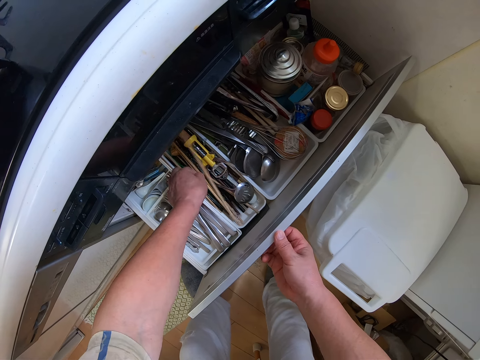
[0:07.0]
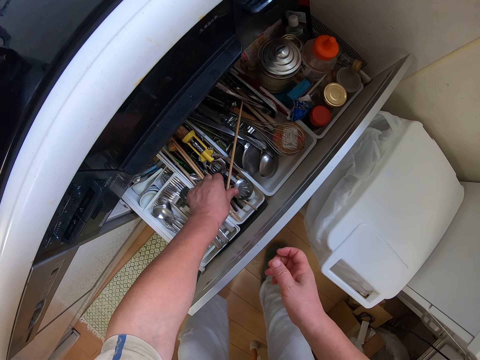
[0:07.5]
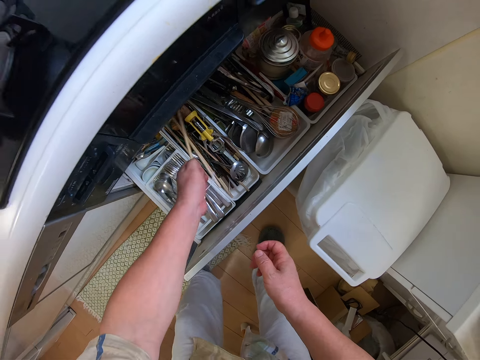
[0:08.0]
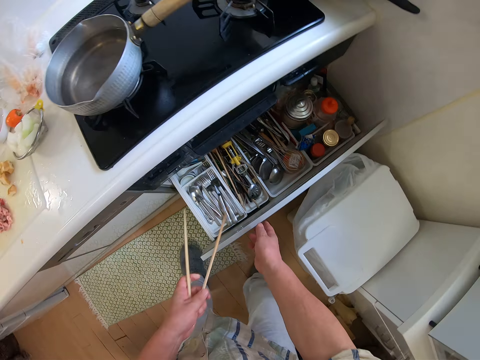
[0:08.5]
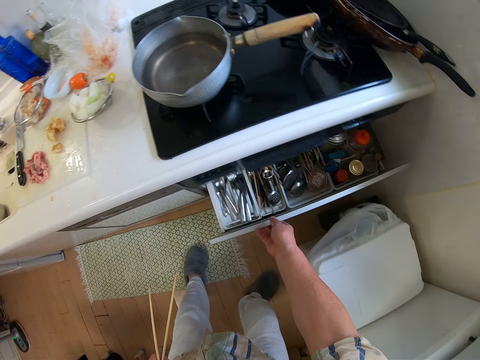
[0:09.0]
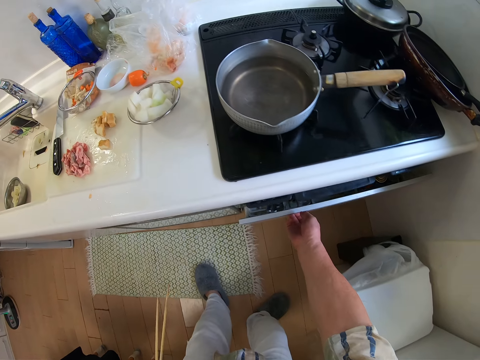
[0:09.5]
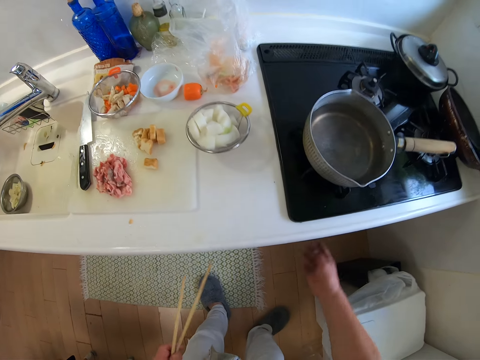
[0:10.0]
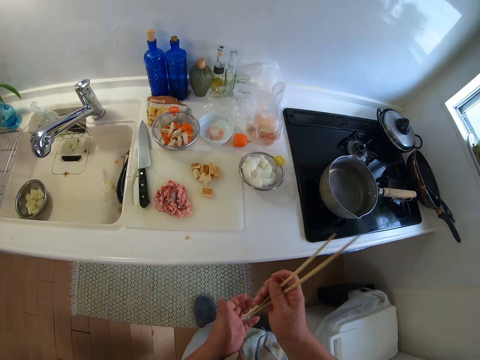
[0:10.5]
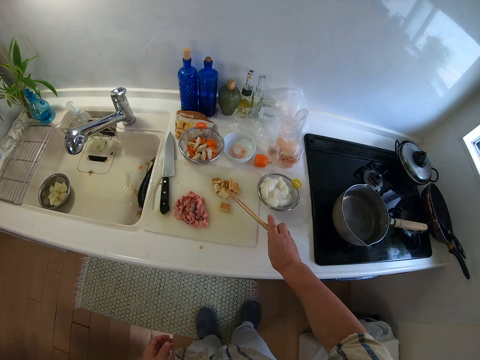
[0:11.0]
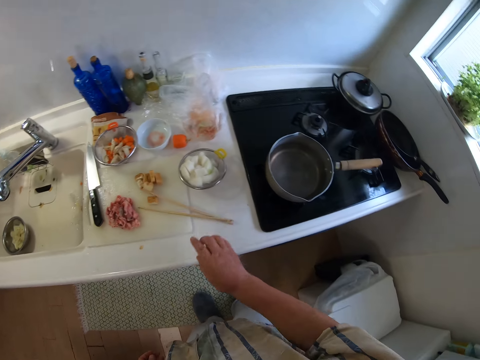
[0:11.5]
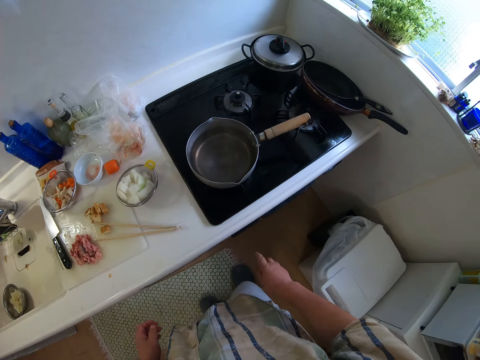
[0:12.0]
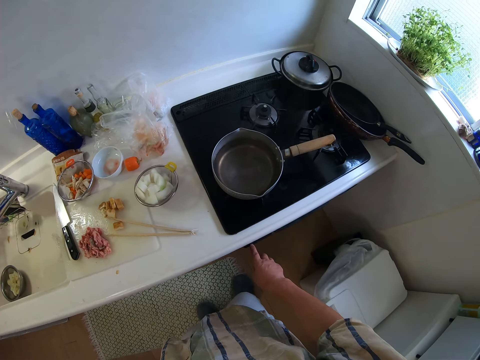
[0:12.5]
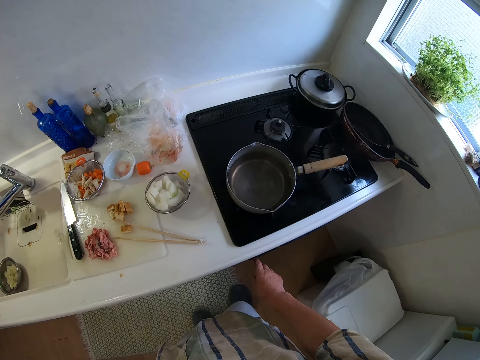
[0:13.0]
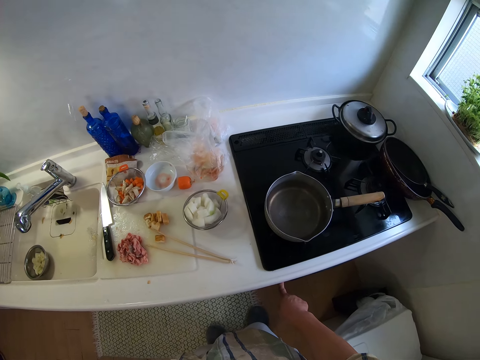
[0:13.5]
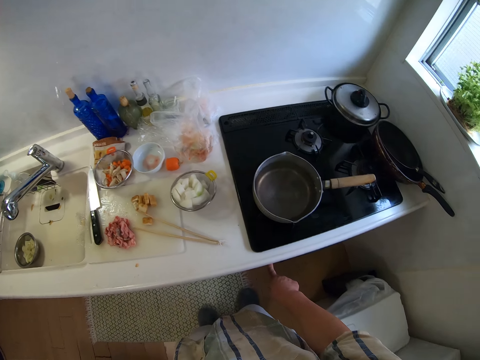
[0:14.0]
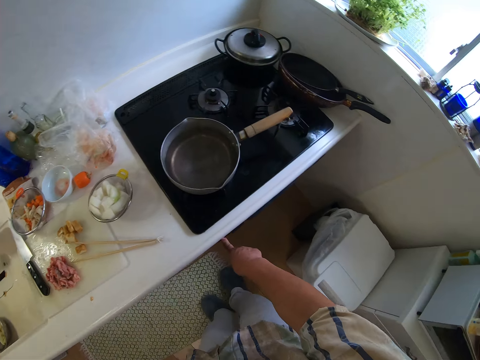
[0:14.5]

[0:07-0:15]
The camera wearer picks chopsticks in the drawer with his left hand. He closes the drawer with his right hand. He passes the chopsticks to his right hand. He drops the chopsticks on a chopping board with his right hand. He operates a gas cooker with his right hand.

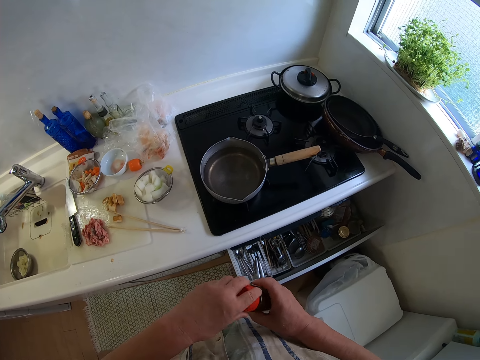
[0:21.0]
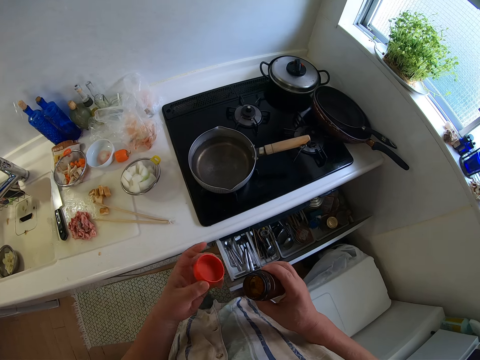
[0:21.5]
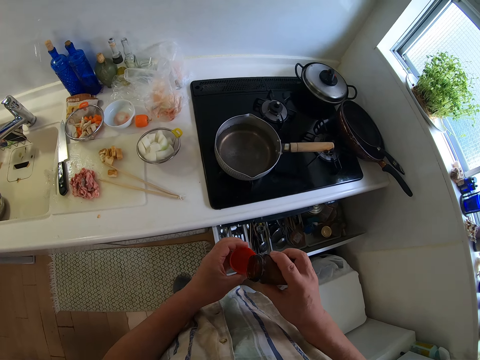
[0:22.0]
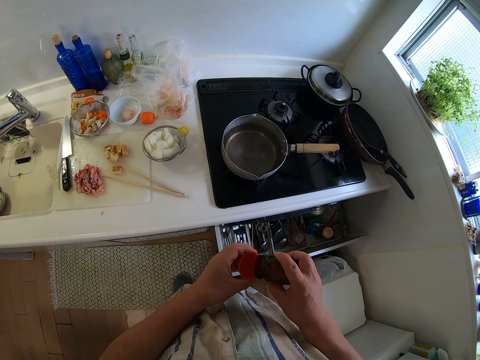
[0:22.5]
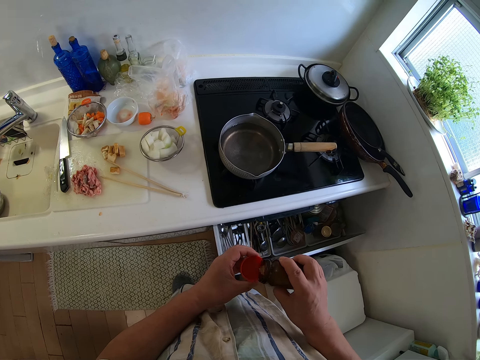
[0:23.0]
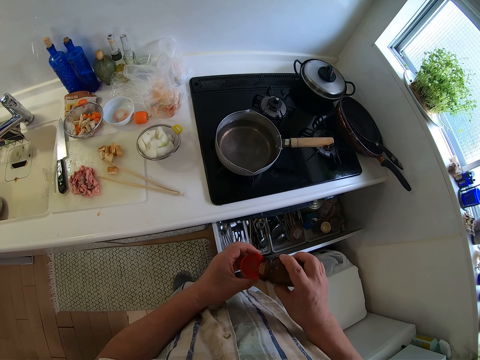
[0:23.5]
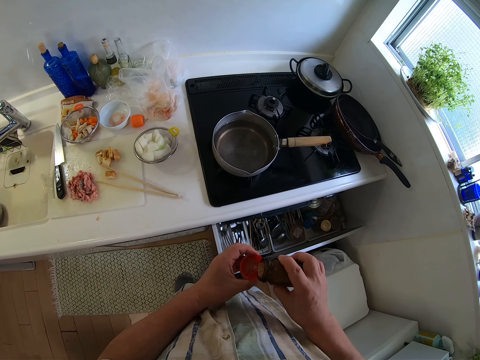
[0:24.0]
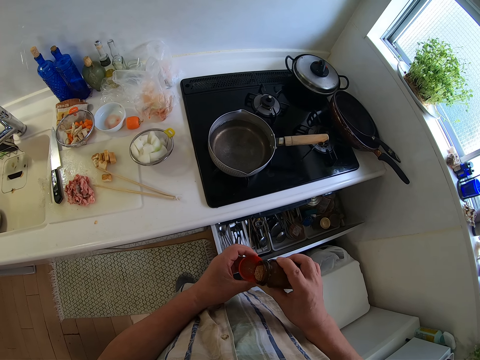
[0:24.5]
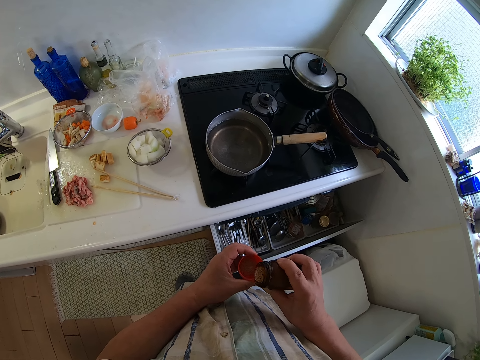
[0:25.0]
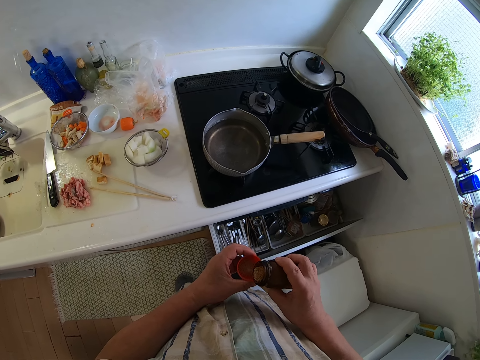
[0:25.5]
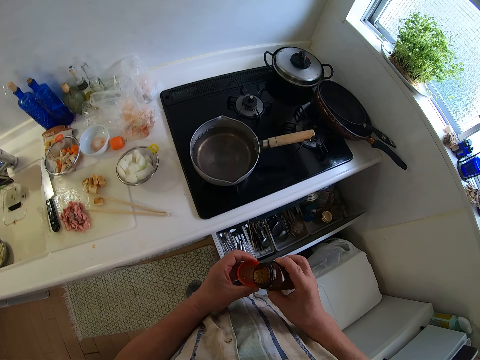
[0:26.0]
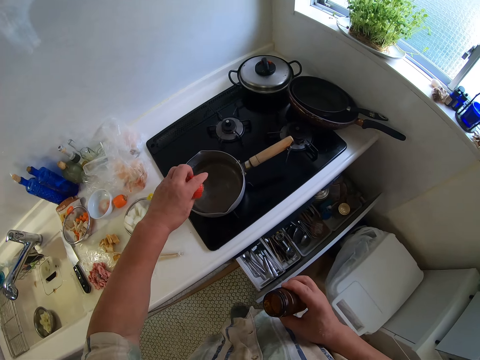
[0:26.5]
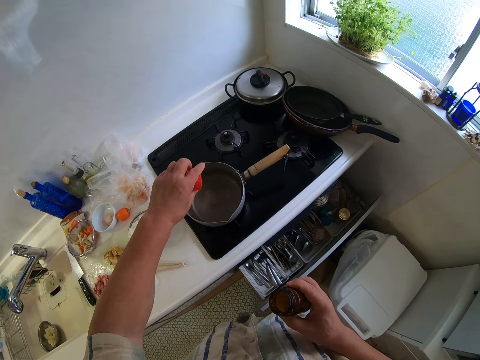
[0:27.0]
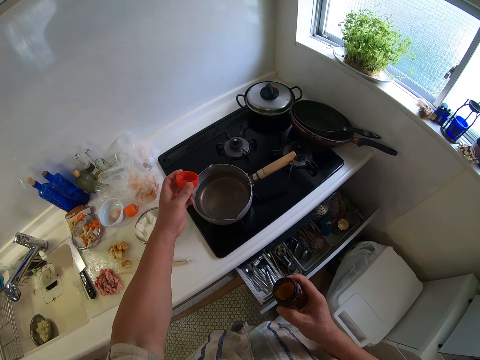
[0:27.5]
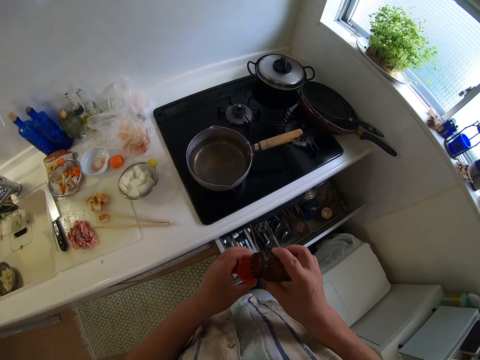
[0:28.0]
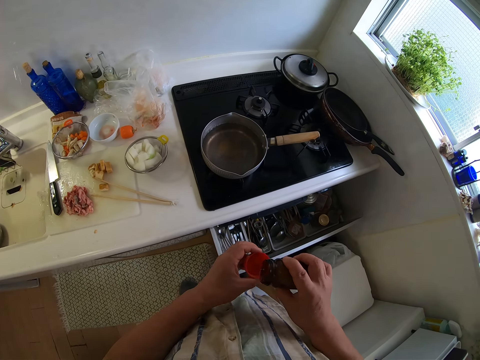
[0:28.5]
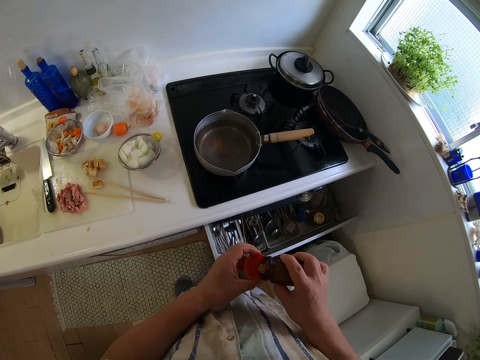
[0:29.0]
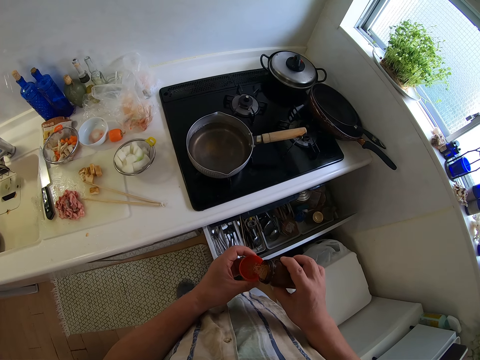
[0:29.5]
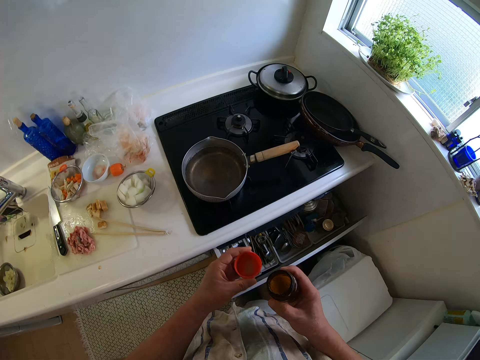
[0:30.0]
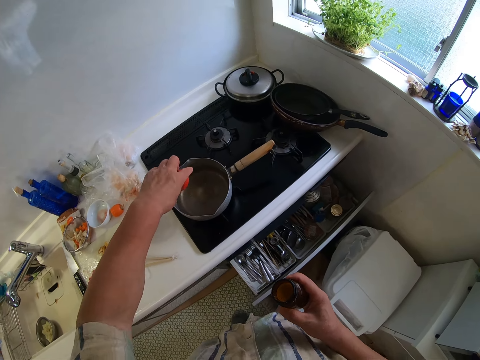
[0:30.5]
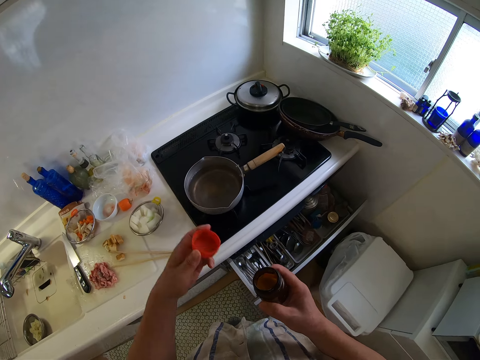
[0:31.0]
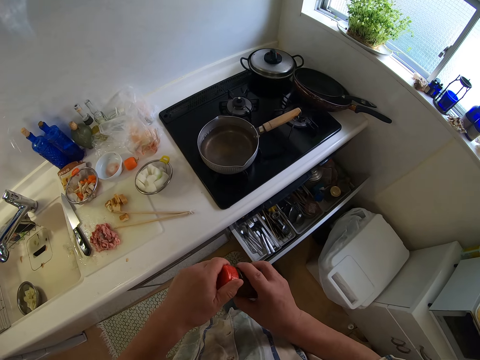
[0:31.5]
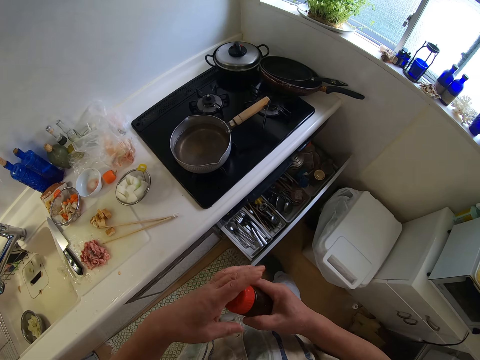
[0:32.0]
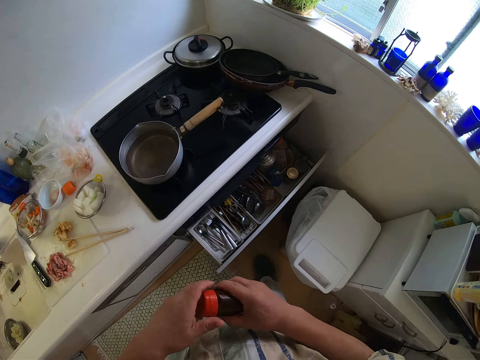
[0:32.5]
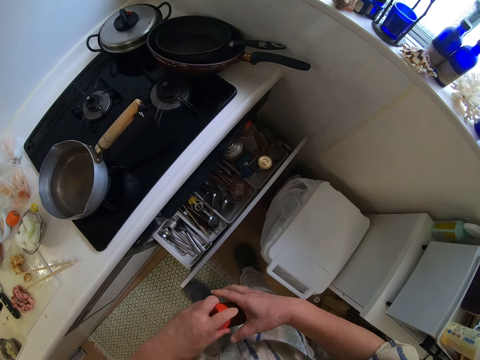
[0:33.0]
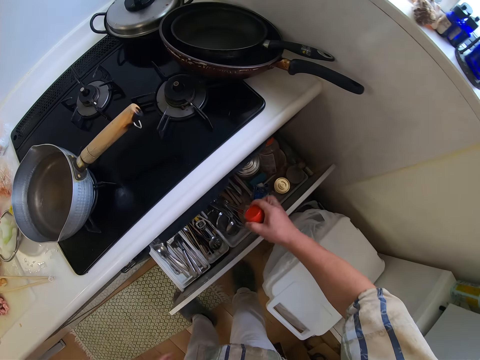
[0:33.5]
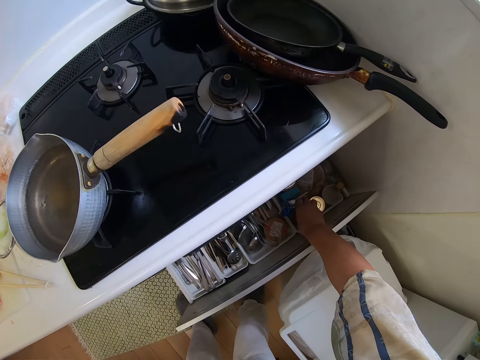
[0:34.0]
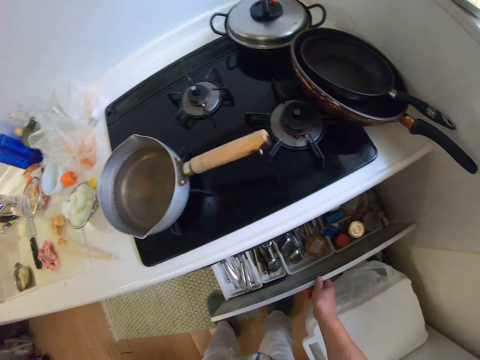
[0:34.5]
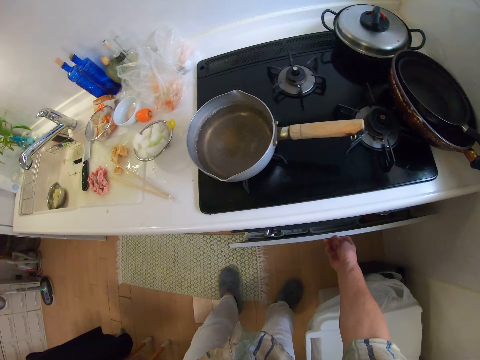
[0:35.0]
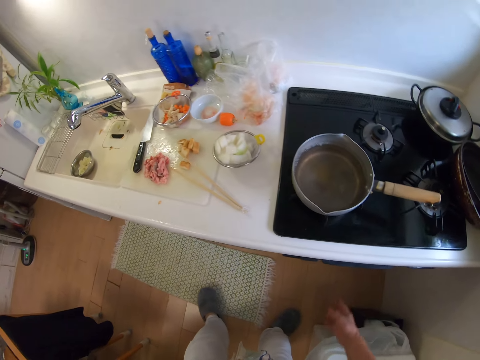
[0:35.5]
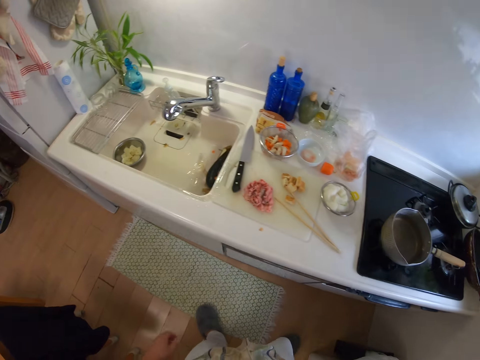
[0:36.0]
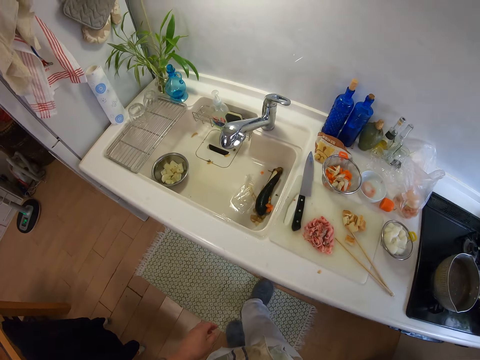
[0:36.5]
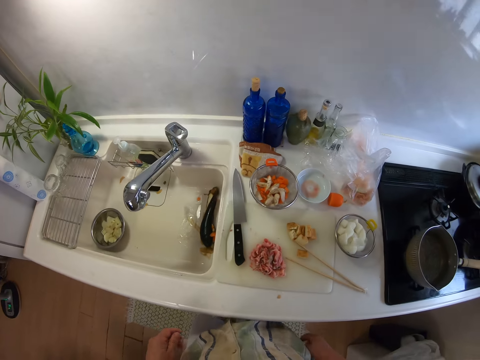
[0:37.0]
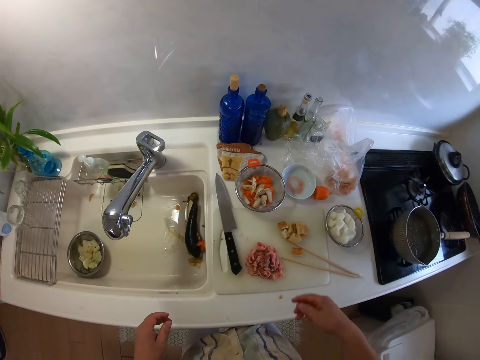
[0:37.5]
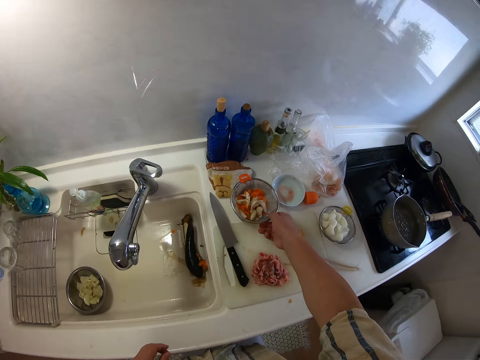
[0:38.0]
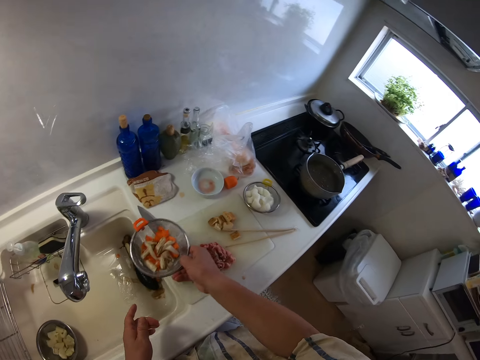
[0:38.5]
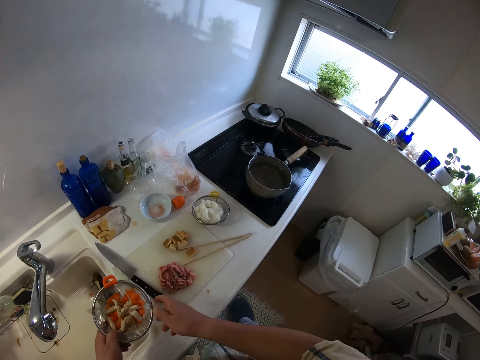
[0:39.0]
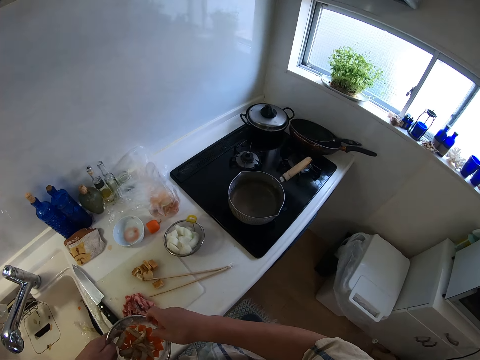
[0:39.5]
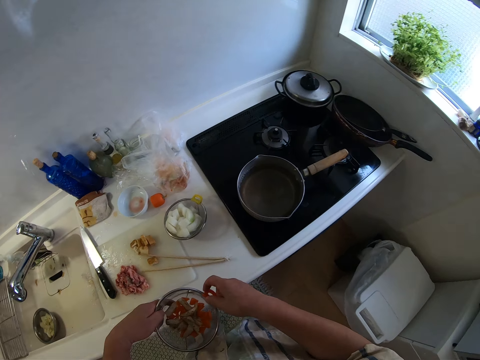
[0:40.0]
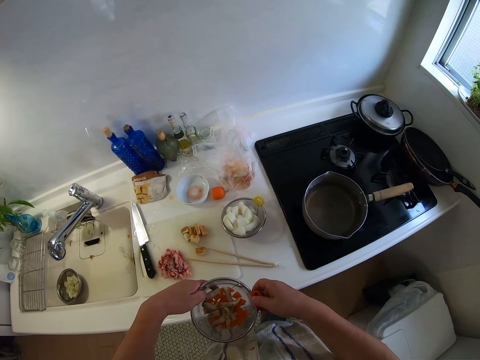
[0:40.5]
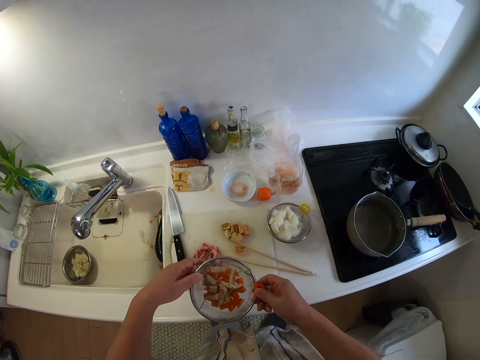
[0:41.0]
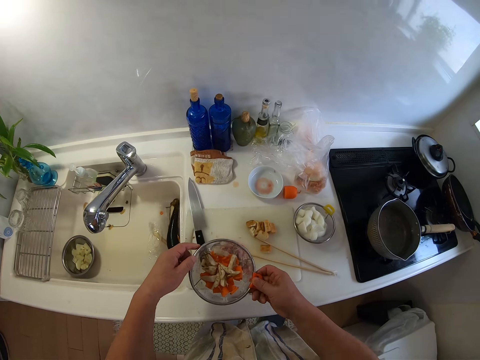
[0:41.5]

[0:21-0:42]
The camera wearer opens the container. He pours some ingredient in the bottle into a red cover in his left hand. He pours the ingredient in the red cover into a pot with his left hand. He pours the ingredient in the bottle into the red cover in his left hand. He pours the ingredient in the red cover into the pot with his left hand. He covers the bottle with his hands. He puts the bottle in the drawer with his right hand. He closes the drawer with his right hand. He carries a sieve with chopped carrots on a table top with his right hand. He passes the sieve to his left hand. He holds the sieve with his hands.
